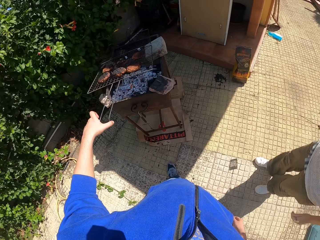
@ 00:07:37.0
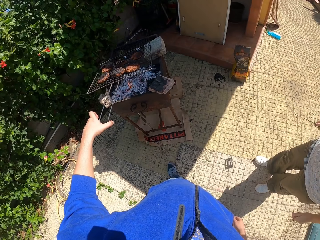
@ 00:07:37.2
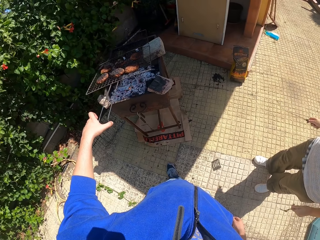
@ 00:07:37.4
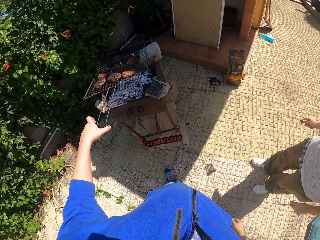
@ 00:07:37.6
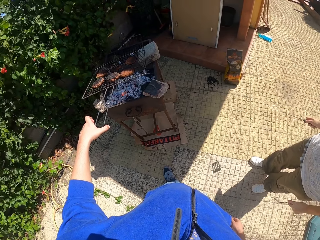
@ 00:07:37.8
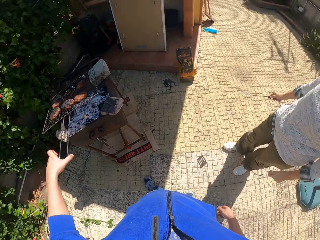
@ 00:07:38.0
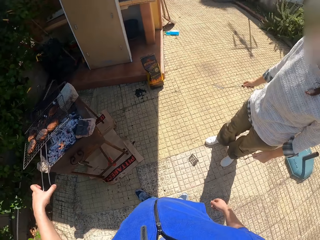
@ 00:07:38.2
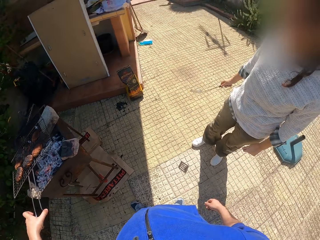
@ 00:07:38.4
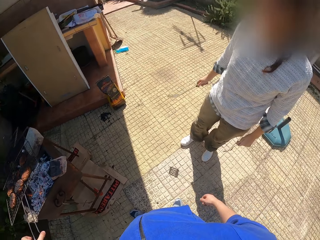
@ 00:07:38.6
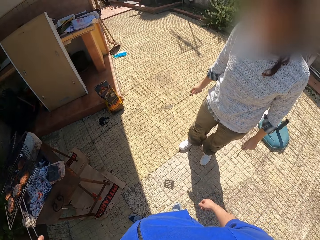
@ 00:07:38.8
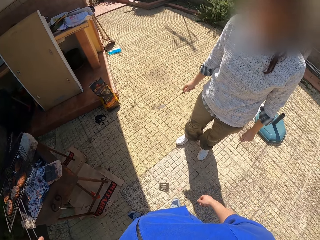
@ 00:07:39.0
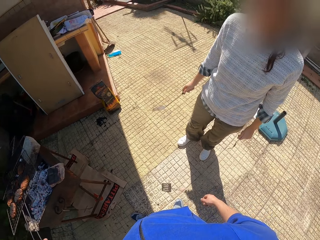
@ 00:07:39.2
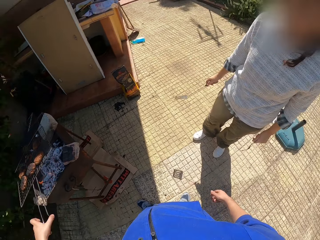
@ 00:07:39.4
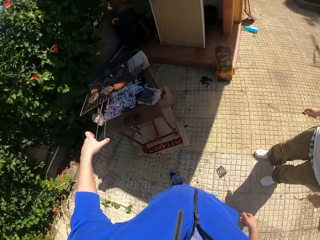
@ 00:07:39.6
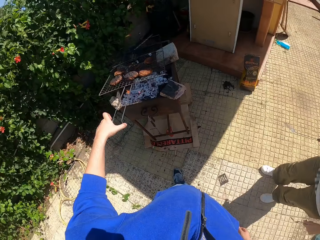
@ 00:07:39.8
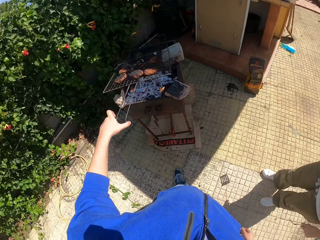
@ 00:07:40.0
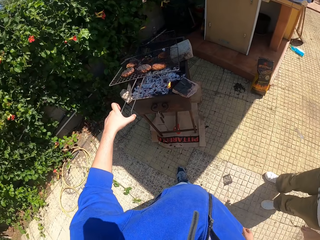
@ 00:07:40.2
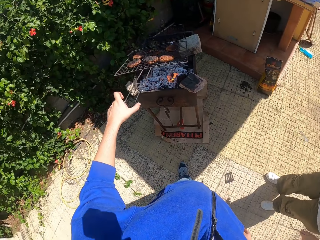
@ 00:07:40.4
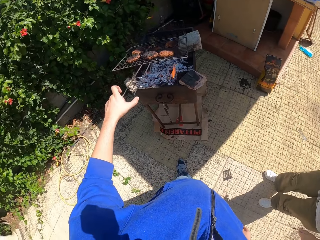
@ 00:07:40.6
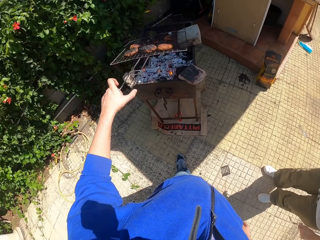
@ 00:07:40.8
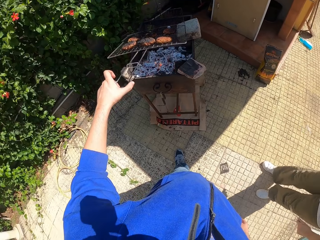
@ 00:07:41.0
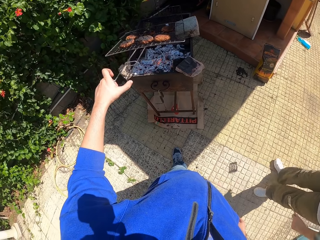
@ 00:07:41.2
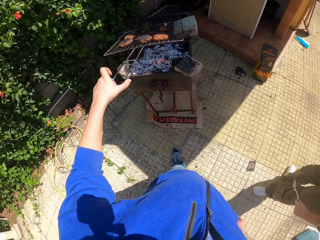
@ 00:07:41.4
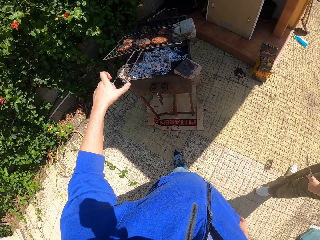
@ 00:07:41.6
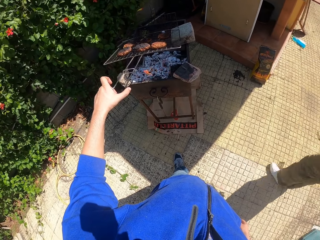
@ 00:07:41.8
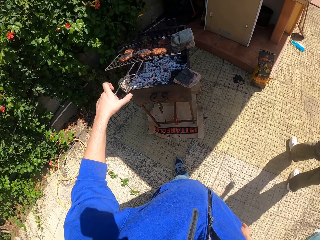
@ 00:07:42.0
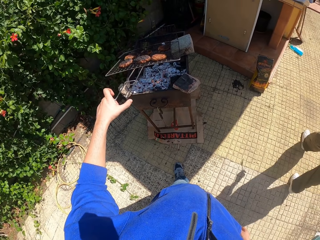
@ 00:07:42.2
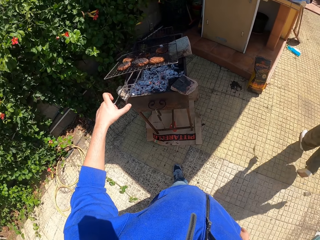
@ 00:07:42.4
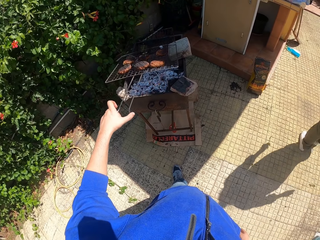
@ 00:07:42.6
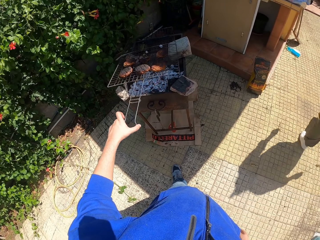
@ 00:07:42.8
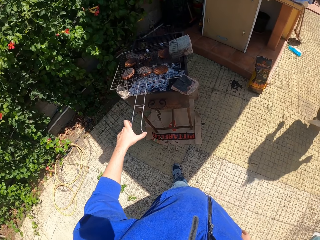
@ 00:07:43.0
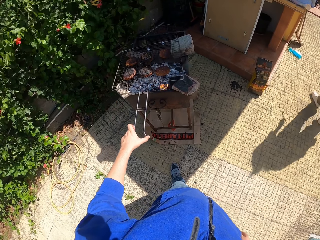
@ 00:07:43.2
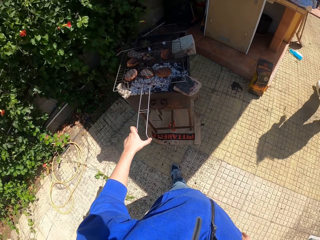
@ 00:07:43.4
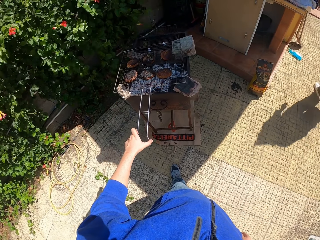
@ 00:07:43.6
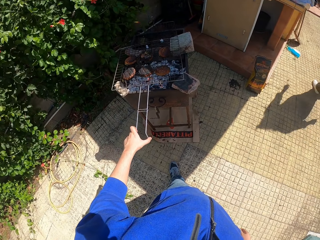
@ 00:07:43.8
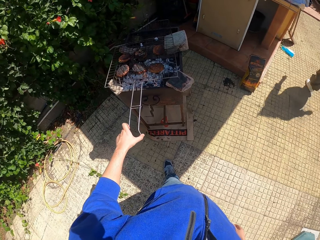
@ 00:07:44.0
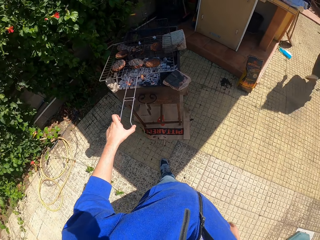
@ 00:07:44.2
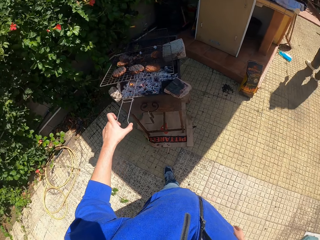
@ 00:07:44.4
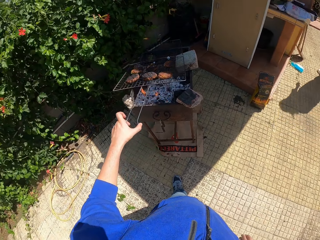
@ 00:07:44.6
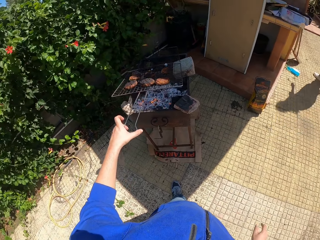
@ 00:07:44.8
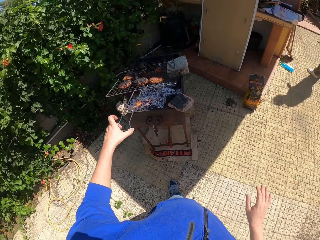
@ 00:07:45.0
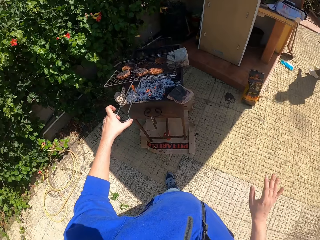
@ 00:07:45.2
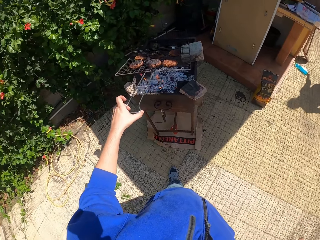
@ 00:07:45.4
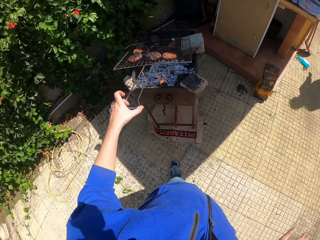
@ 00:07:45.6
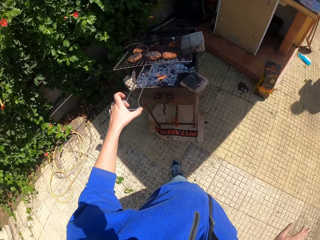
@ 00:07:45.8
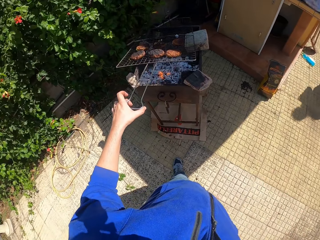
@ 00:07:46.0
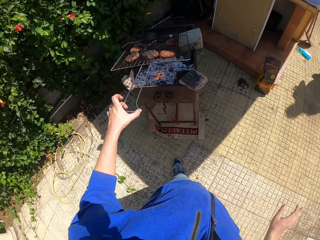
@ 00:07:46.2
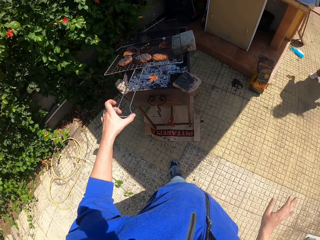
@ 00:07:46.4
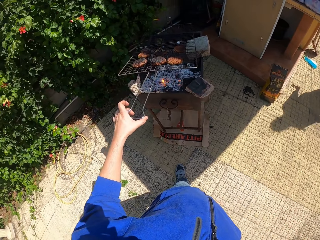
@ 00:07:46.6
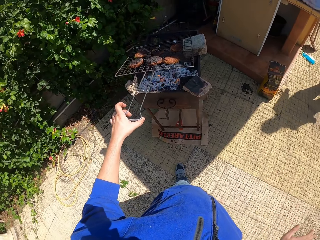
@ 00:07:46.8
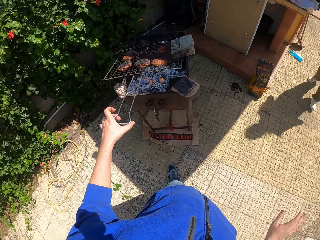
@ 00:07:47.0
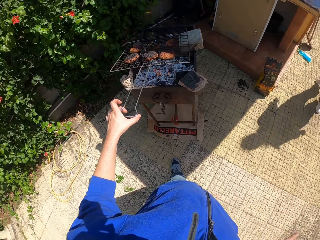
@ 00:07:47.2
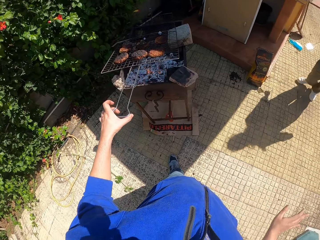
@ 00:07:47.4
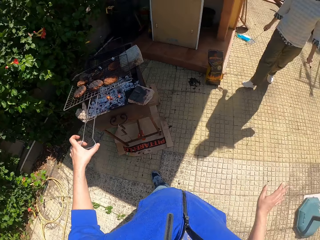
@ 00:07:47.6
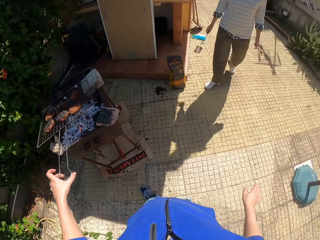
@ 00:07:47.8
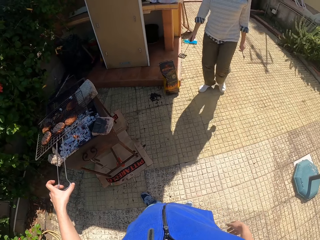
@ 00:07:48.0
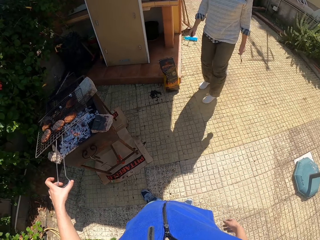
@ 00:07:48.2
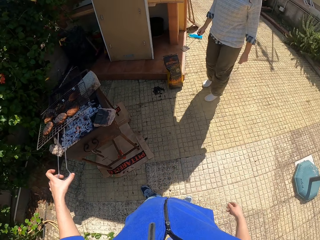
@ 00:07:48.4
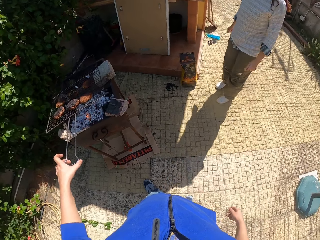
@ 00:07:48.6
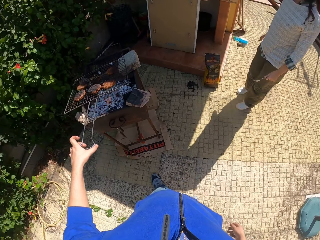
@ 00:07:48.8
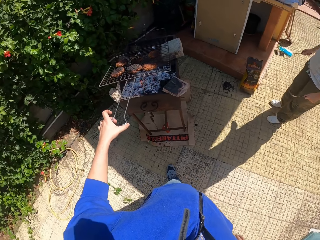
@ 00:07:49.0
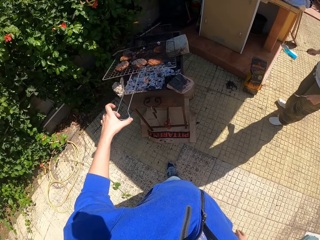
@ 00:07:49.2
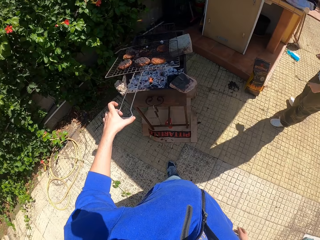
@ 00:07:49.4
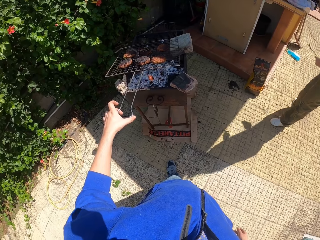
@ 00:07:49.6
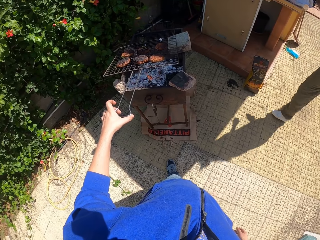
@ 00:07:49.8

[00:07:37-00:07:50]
A lady interacts with the camera wearer. The camera wearer adjusts a mesh on a griller. The lady walks around a verandah. The camera wearer lowers the handle of the grill in his left hand. He raises the handle of the grill in his left hand. He adjusts the mesh on the griller. He looks around the verandah.

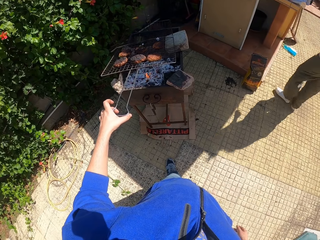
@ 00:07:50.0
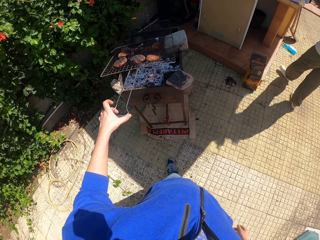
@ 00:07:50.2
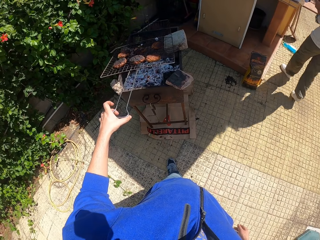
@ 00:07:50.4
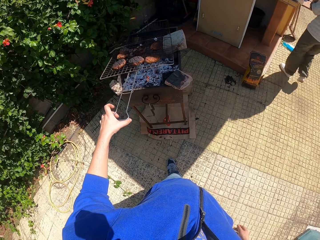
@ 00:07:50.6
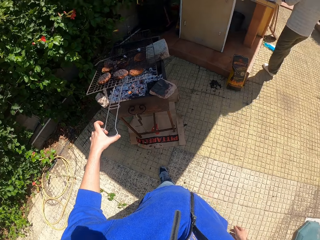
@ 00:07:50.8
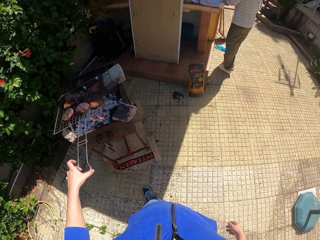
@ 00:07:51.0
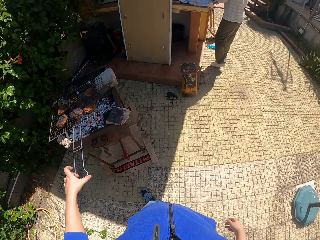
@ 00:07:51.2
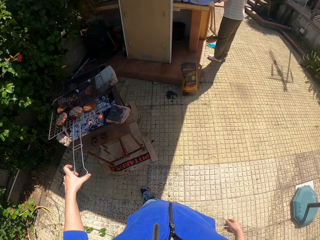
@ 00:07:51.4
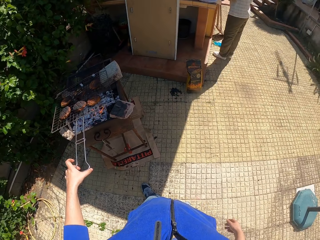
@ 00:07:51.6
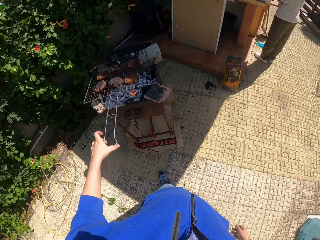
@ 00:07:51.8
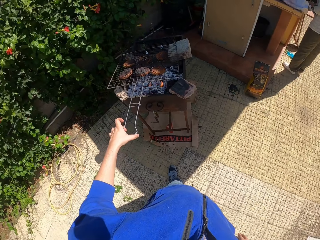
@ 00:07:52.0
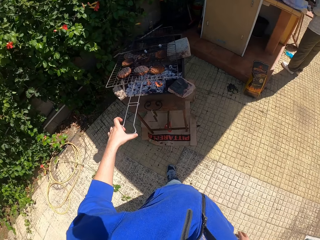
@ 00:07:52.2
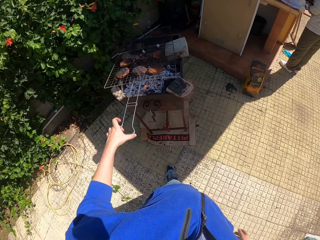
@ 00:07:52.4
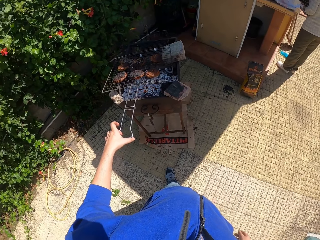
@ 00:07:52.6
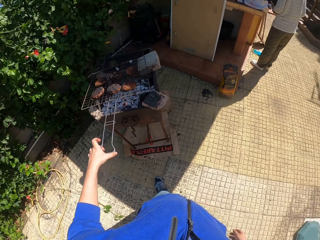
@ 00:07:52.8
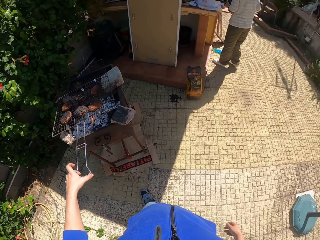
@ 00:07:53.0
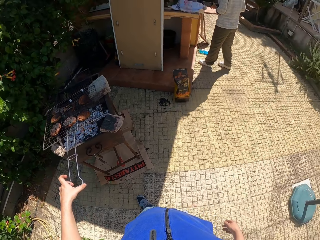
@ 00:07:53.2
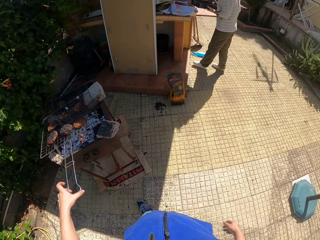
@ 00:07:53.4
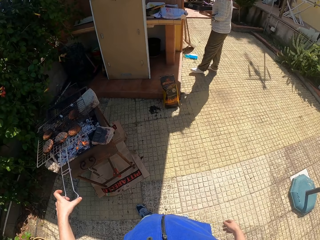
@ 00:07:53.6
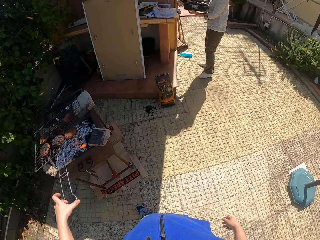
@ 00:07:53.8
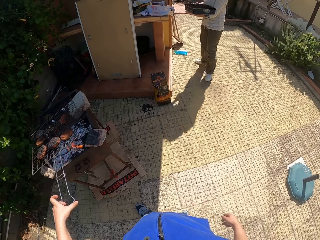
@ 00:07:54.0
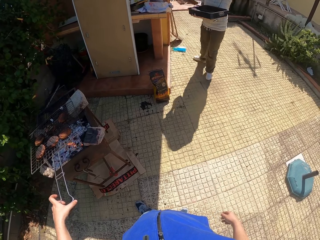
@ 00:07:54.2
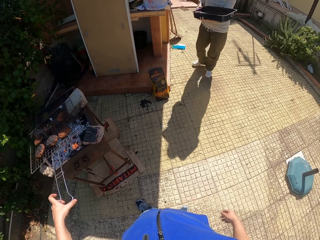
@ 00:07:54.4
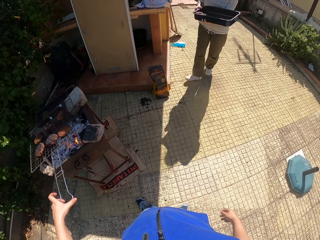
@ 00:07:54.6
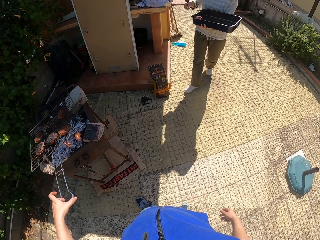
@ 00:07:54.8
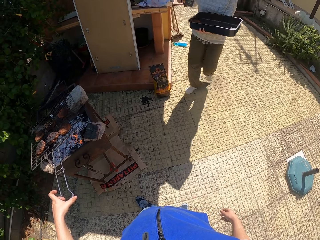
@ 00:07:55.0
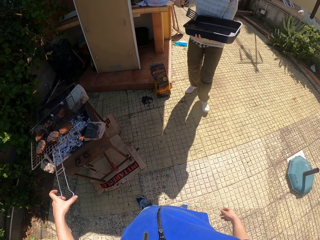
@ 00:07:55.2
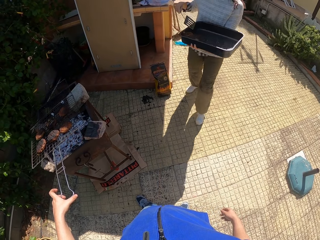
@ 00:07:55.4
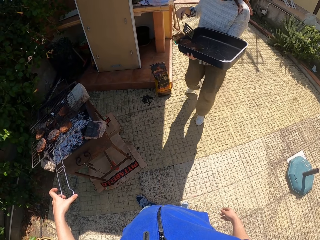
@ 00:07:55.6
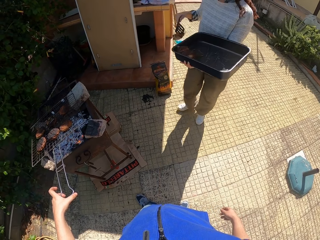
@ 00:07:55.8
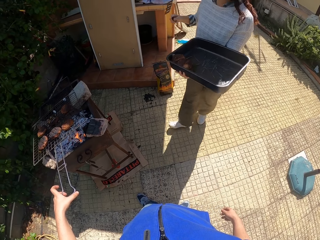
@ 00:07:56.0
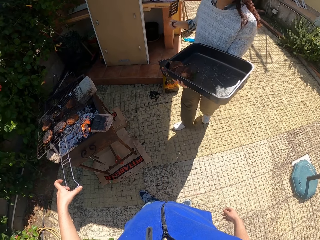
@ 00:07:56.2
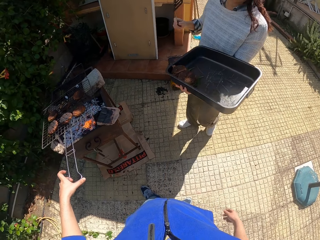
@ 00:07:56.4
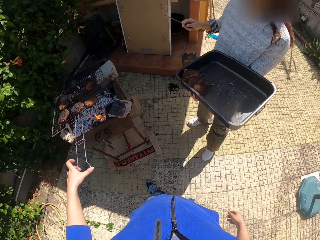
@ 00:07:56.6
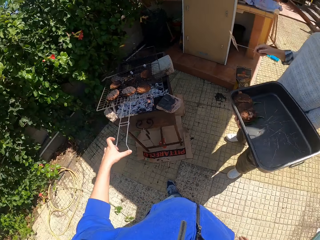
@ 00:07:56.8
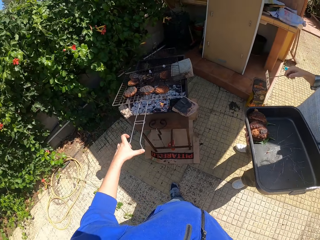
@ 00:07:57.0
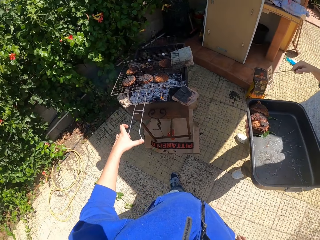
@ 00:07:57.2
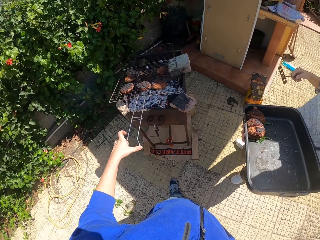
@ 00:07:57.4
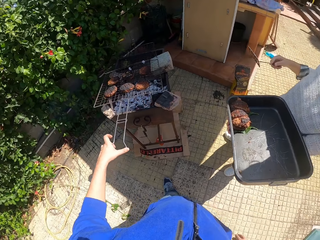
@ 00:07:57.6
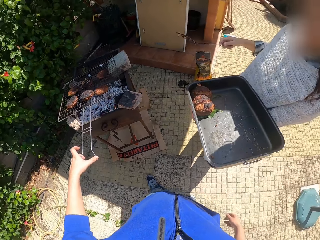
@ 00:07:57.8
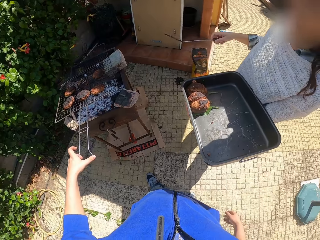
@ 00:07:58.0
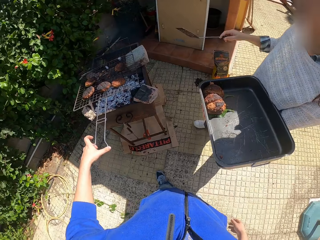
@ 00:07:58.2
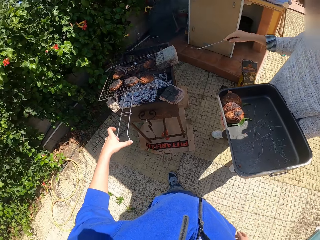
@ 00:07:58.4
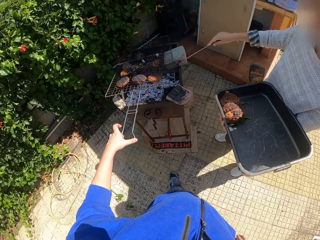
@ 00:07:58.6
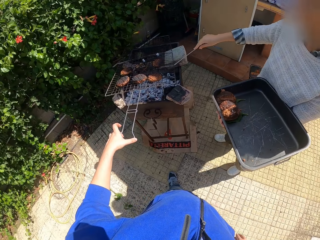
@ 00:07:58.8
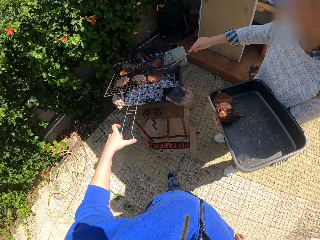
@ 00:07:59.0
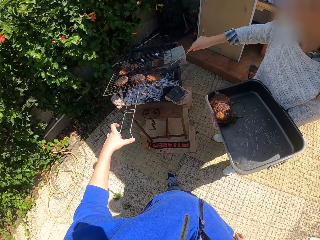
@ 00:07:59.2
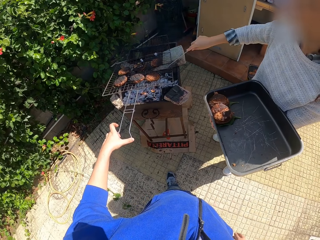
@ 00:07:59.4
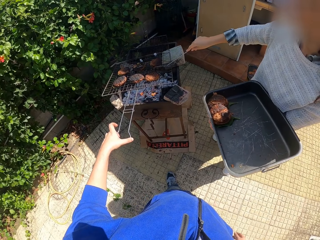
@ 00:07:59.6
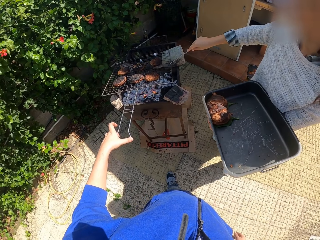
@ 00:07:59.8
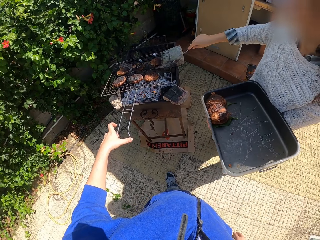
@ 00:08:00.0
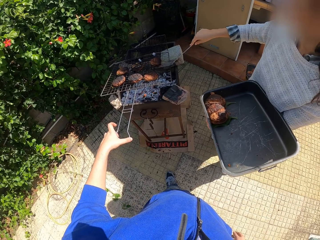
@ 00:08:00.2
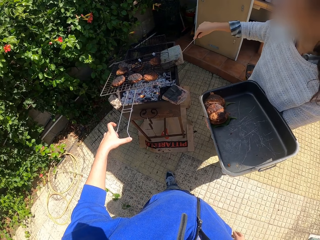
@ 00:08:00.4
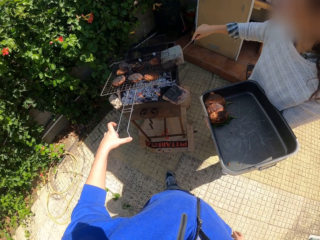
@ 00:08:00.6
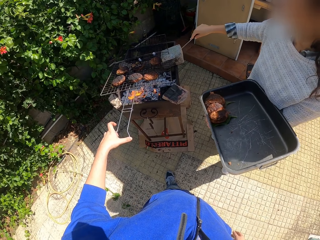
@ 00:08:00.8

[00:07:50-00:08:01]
A lady walks around a verandah. The camera wearer looks around the verandah. The lady carries a bowl from the cabinet with both hands. The lady holds the bowl with her left arm. The lady walks around the verandah. The lady touches meat in the bowl with the spatula in her right hand. The lady picks up a meat roll from a griller.
